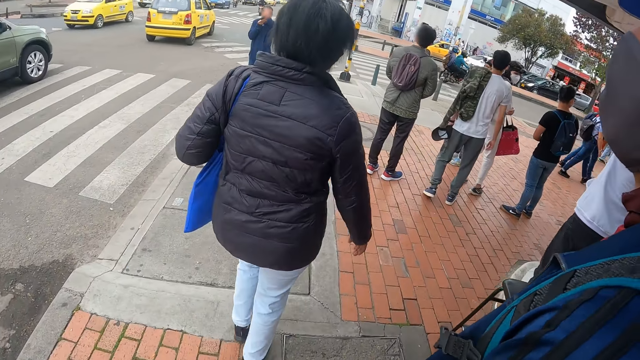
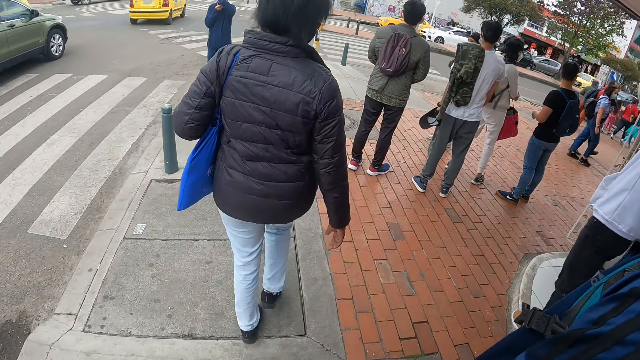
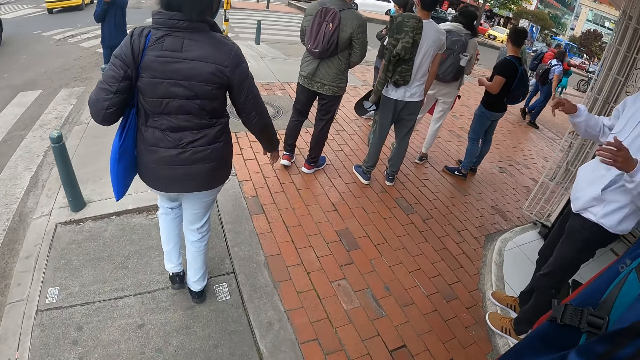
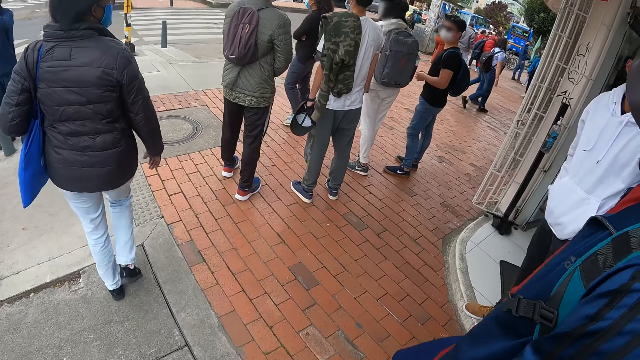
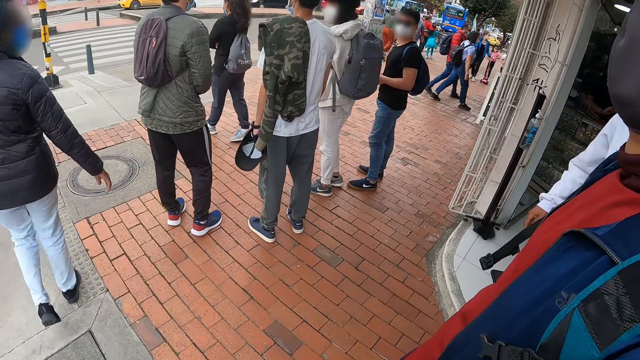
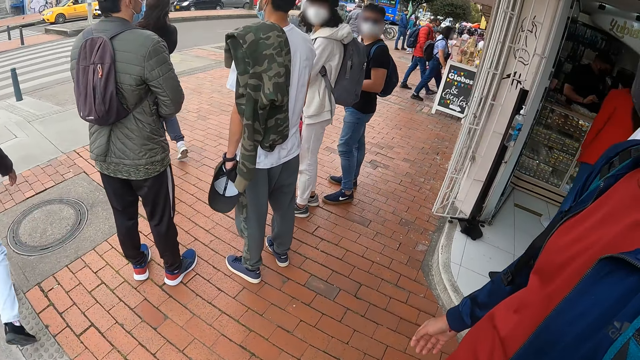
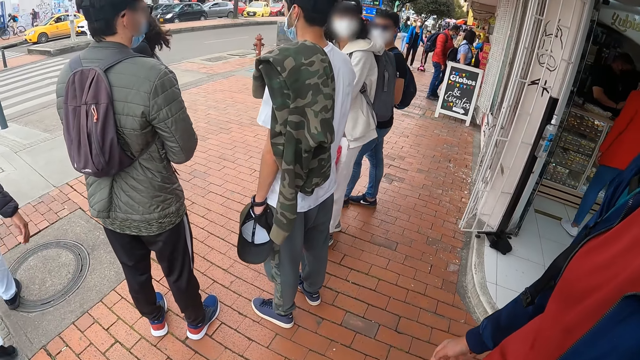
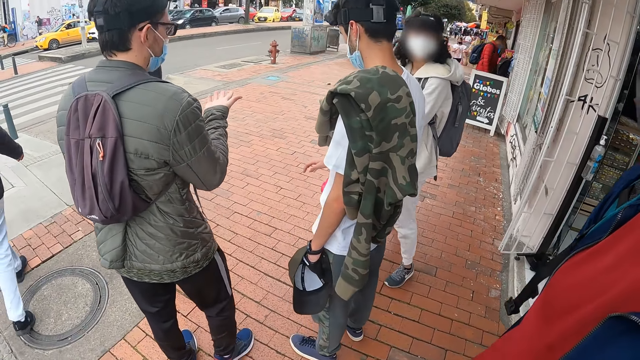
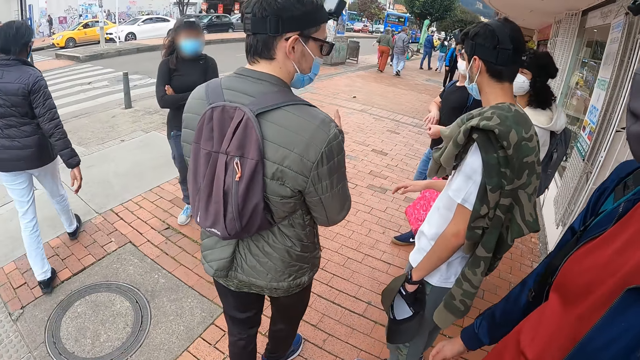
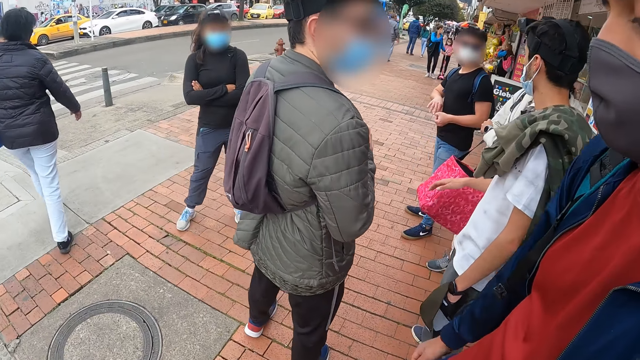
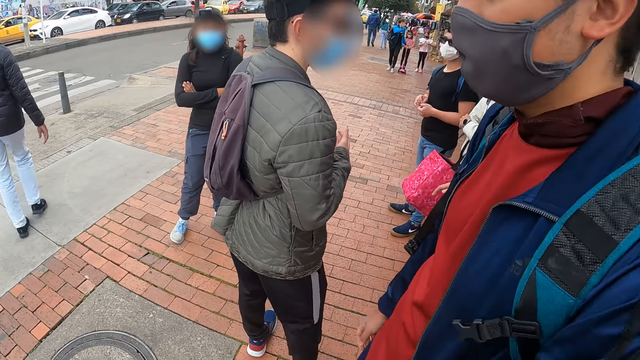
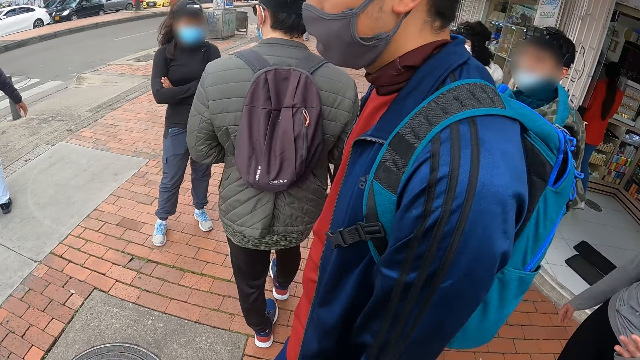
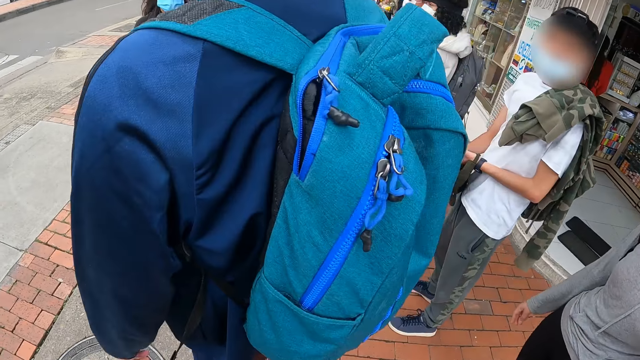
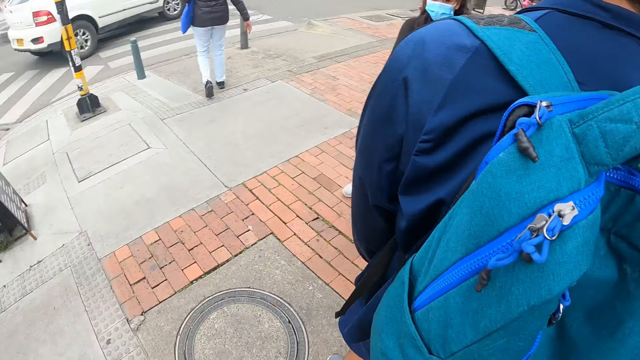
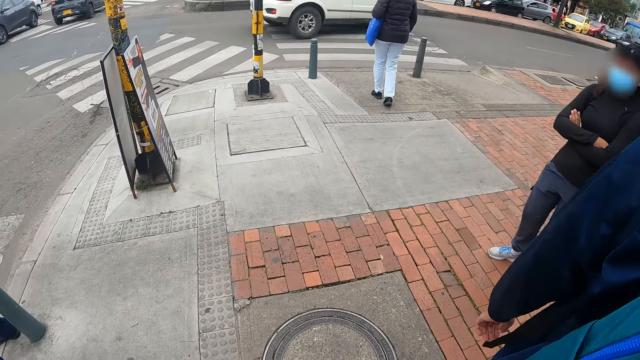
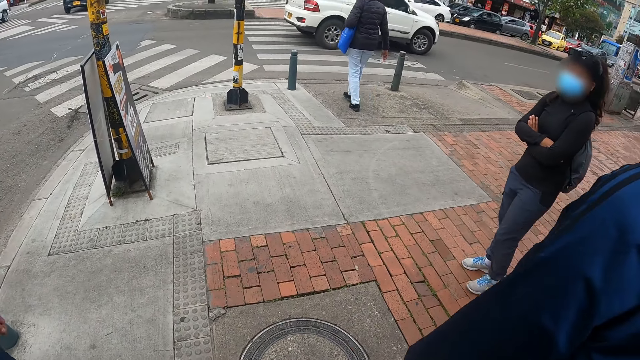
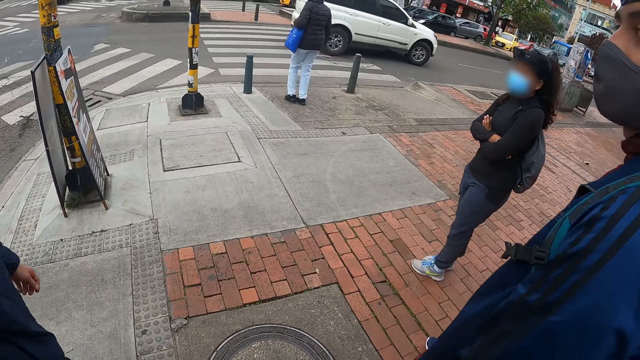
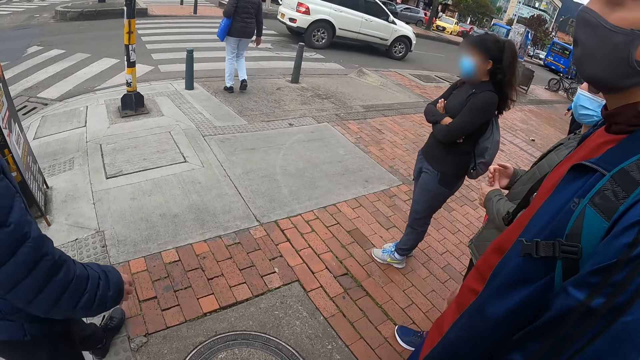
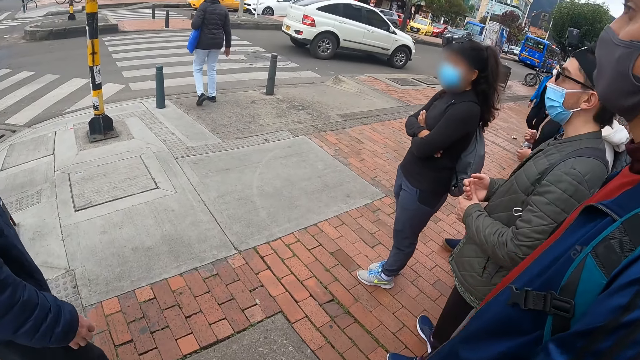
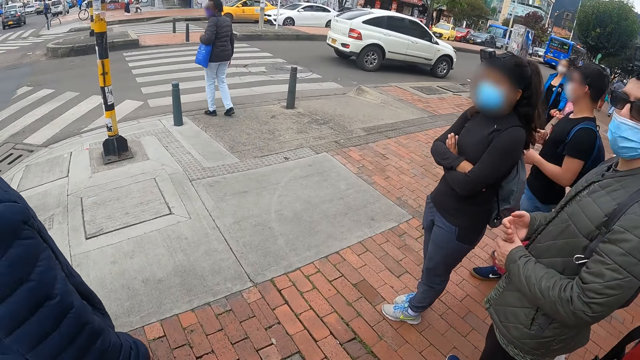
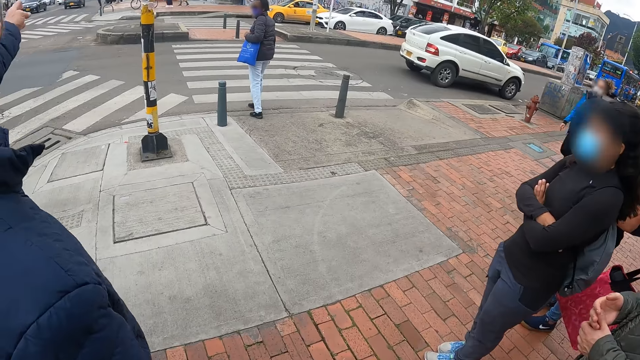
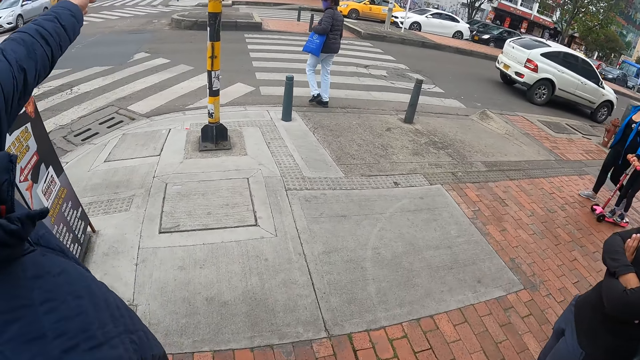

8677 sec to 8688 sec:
The camera wearer interacts with the group of people. A woman crosses the road.

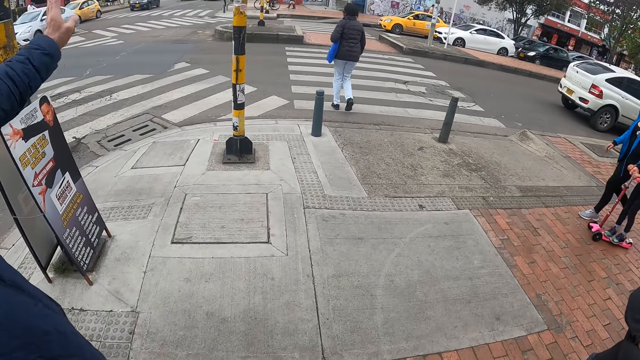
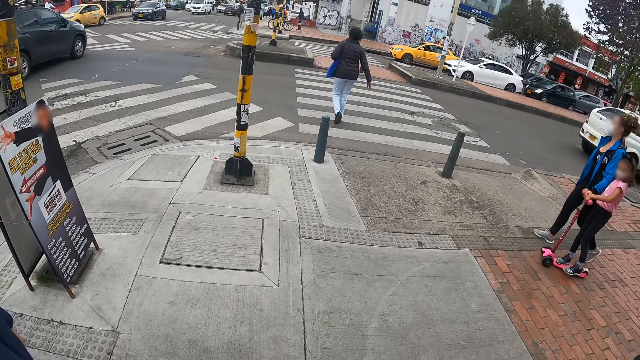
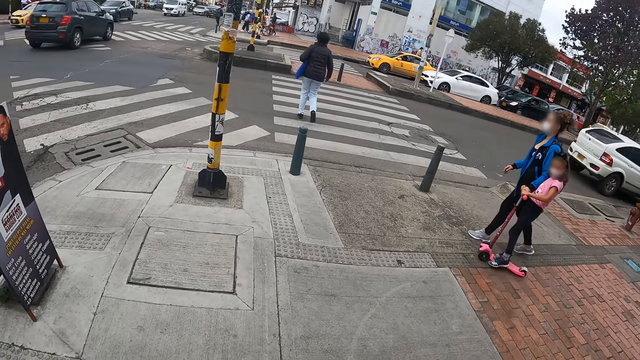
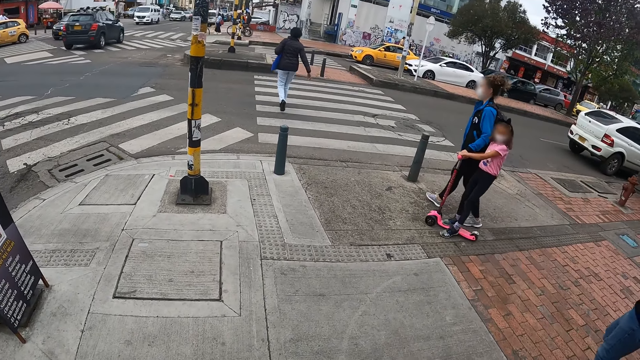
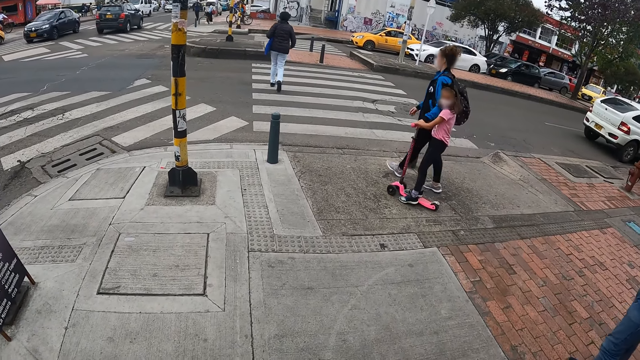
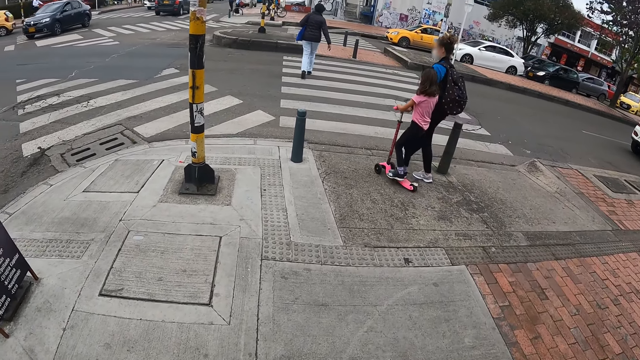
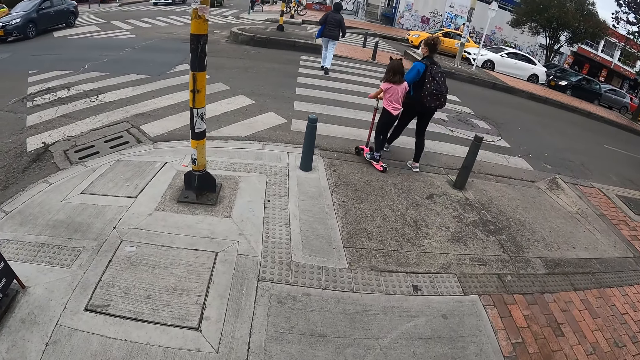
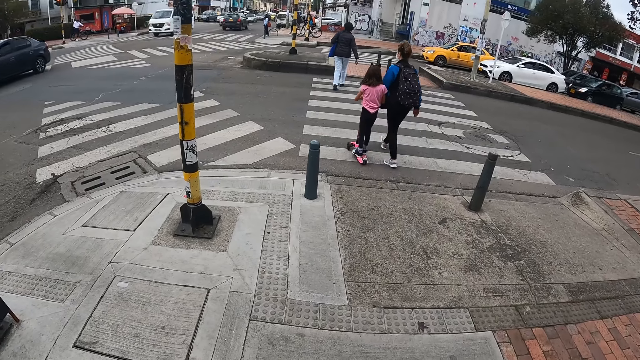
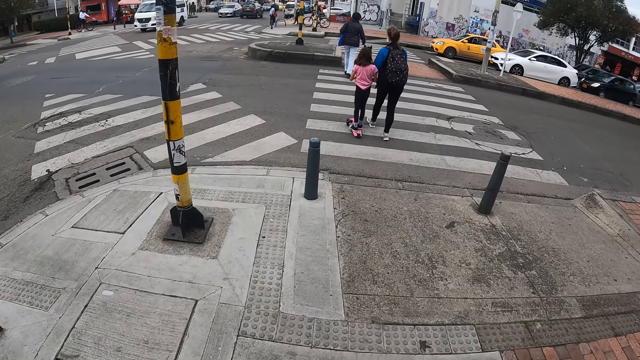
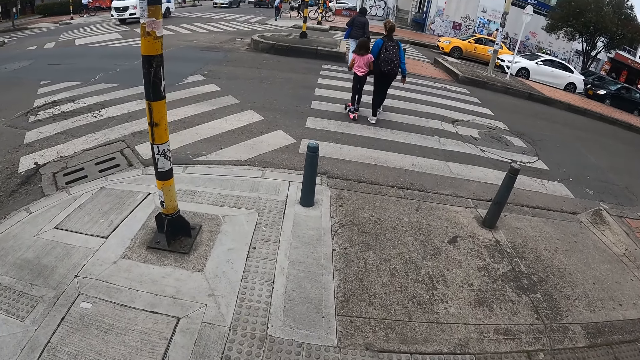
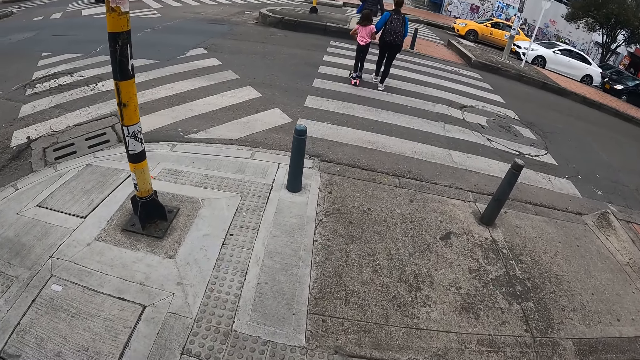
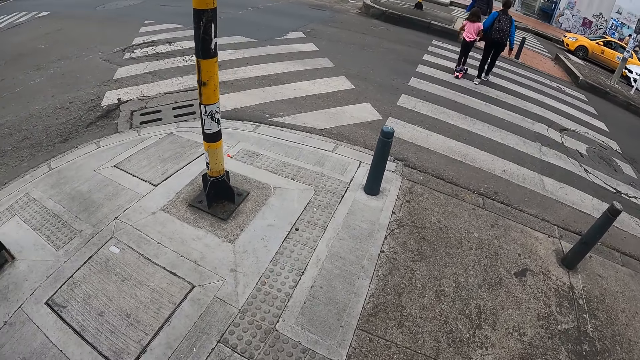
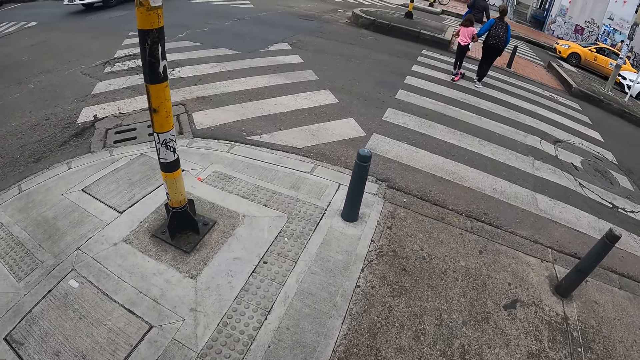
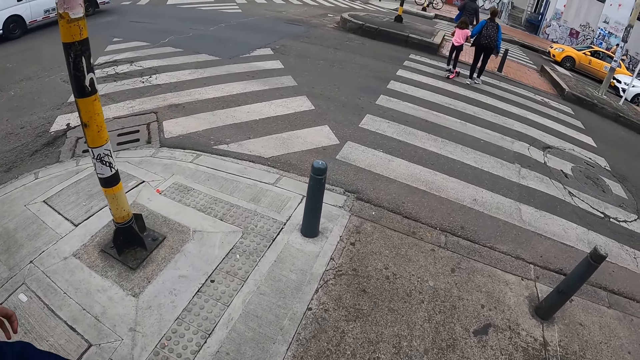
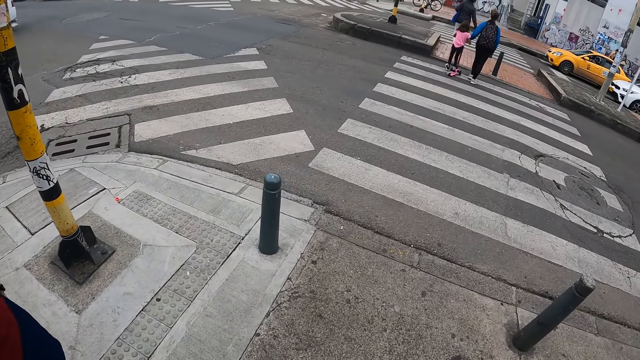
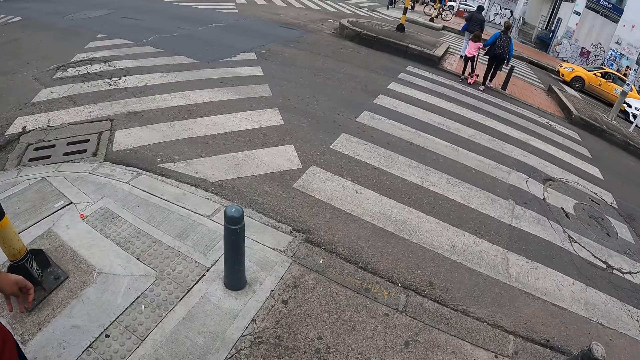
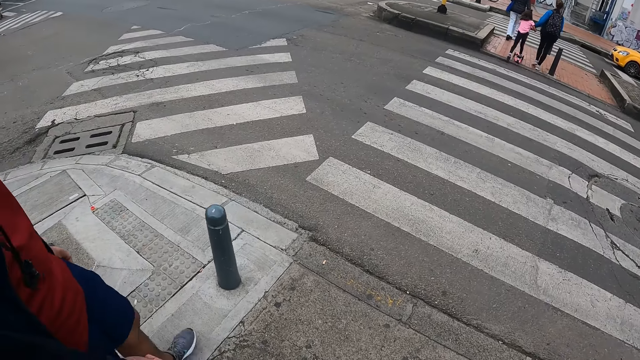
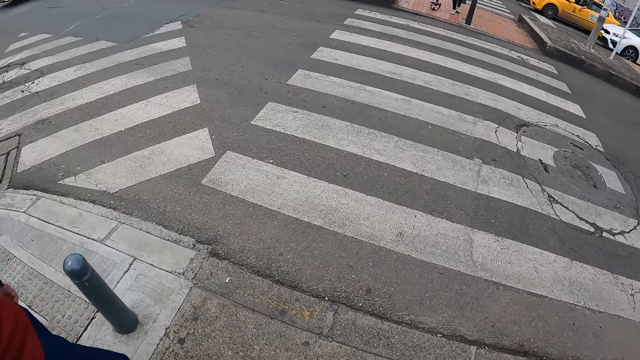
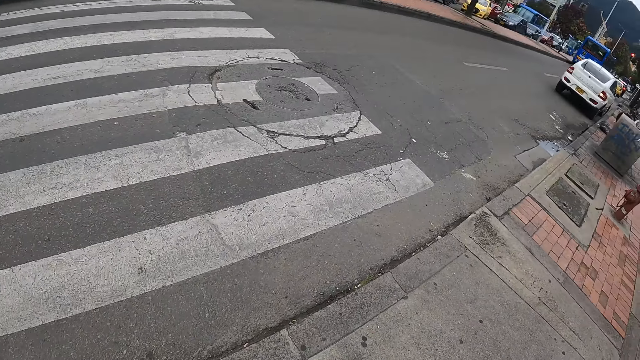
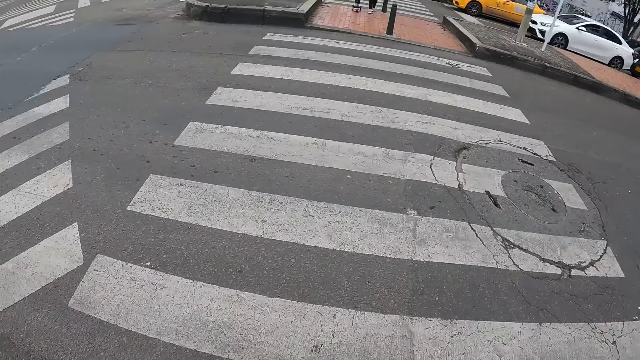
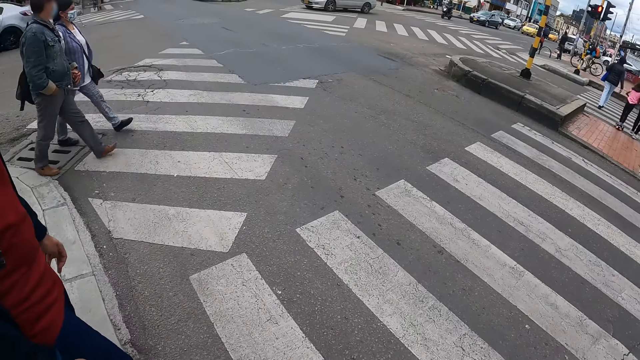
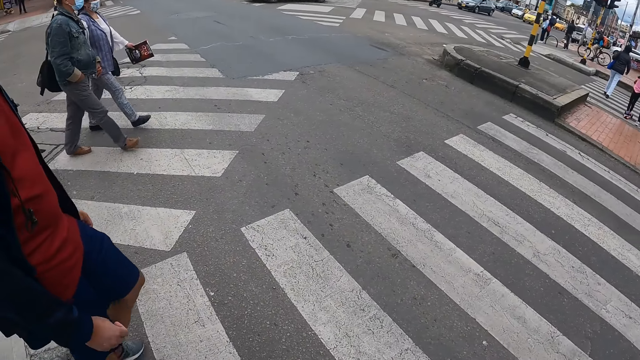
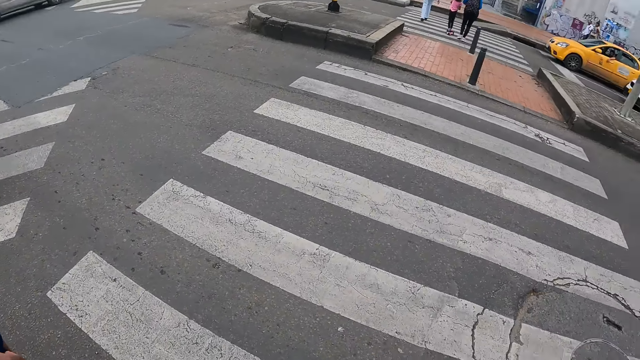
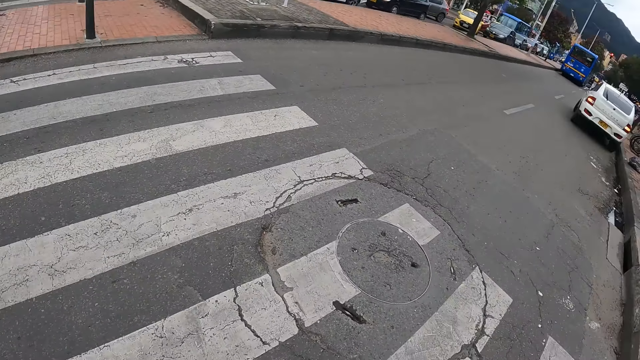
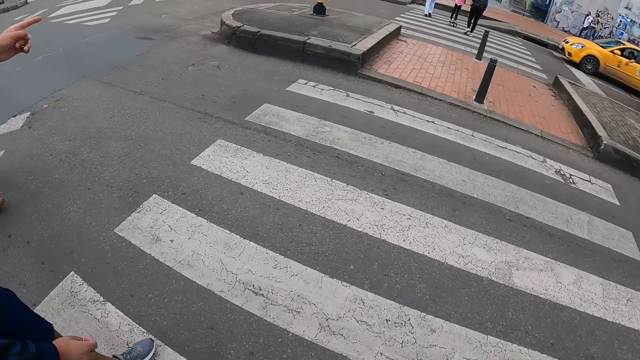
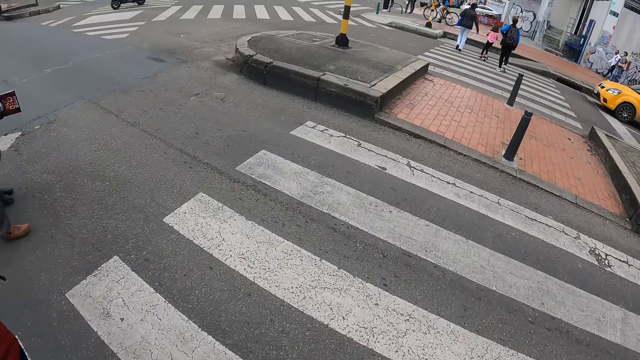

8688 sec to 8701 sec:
The camera wearer looks to the road. A woman crosses the road. A girl crosses the road. The camera wearer looks at both sides of the road and crosses to the other side of the road. A man crosses to the other side of the road.
